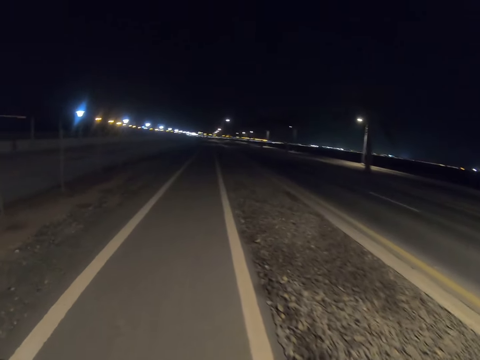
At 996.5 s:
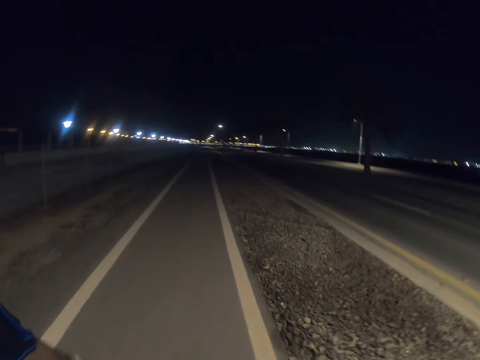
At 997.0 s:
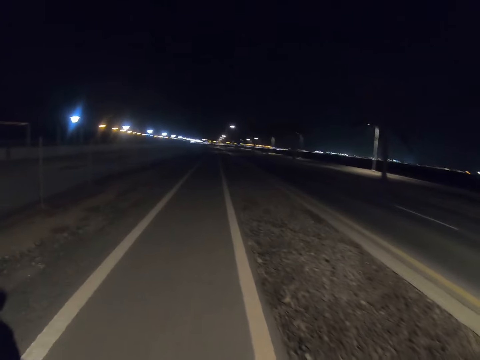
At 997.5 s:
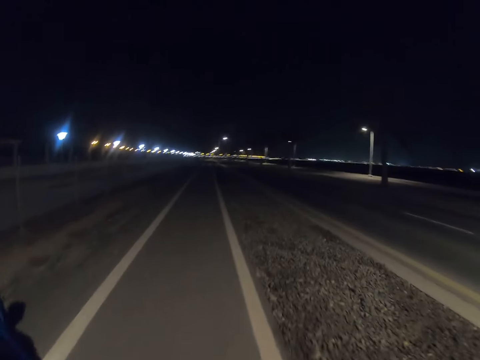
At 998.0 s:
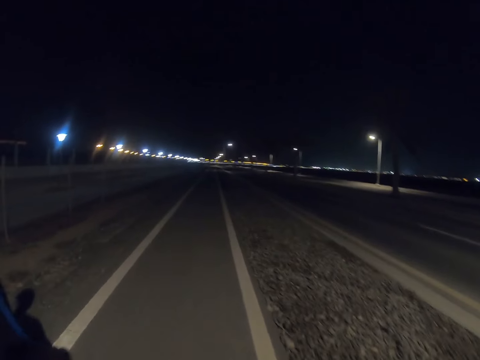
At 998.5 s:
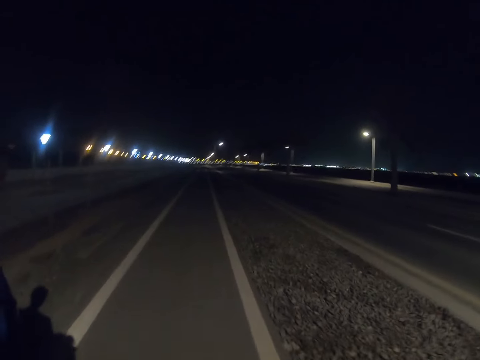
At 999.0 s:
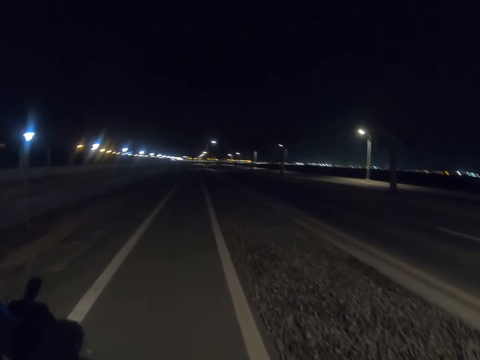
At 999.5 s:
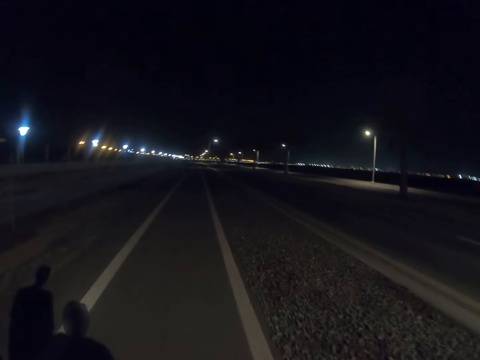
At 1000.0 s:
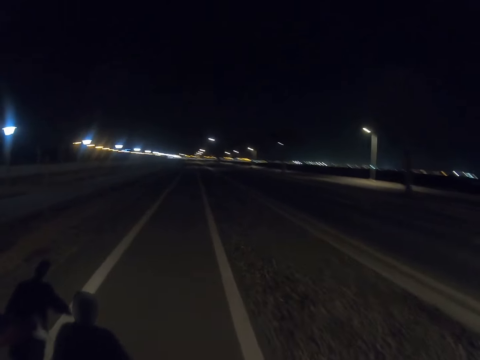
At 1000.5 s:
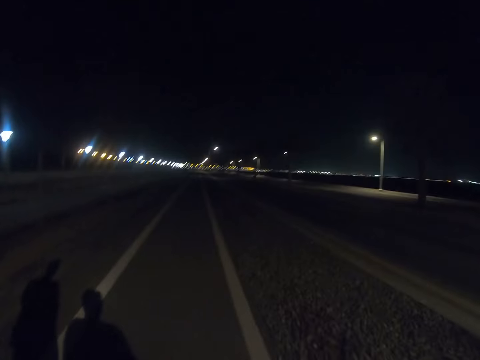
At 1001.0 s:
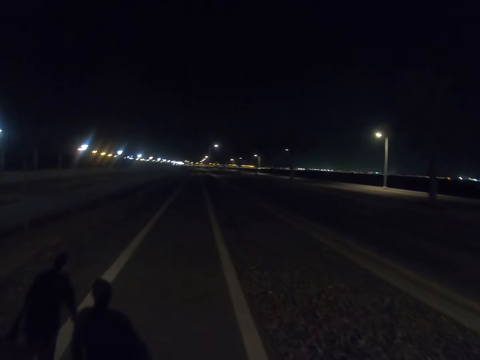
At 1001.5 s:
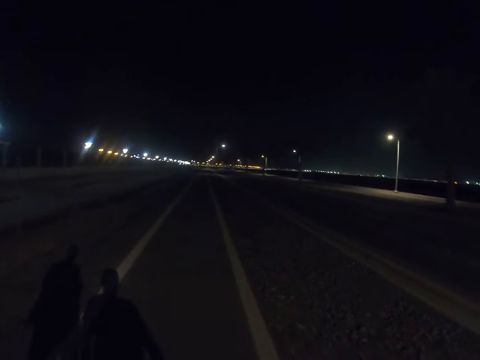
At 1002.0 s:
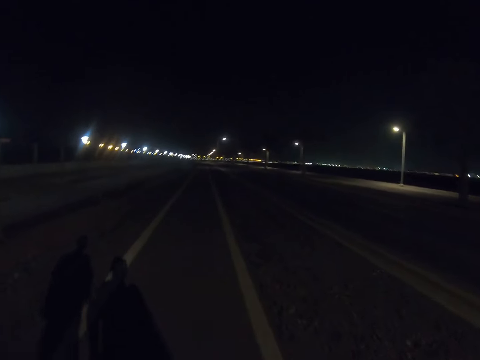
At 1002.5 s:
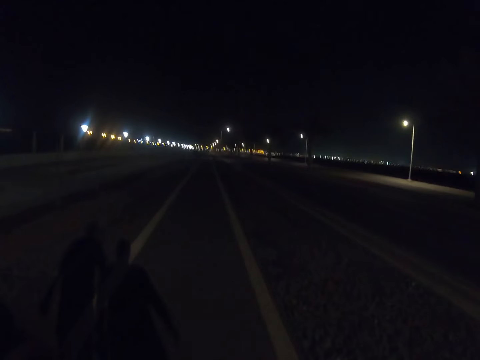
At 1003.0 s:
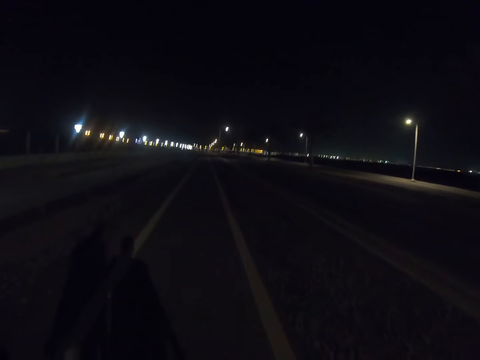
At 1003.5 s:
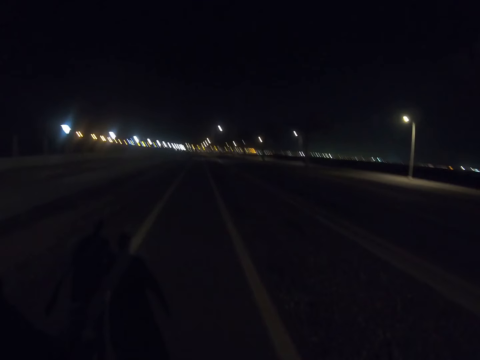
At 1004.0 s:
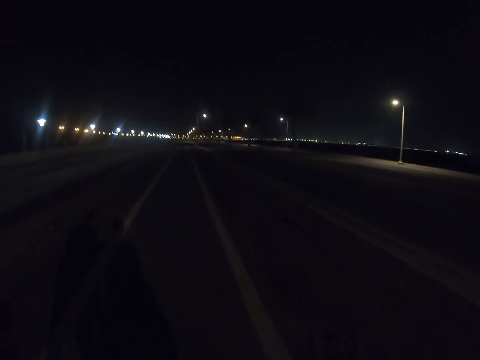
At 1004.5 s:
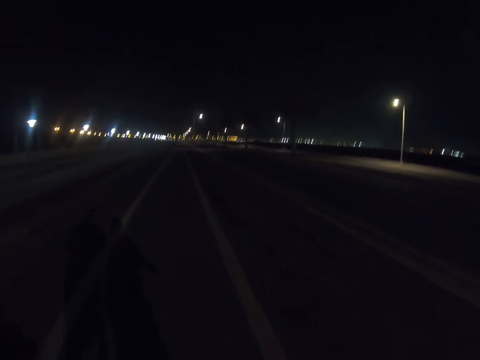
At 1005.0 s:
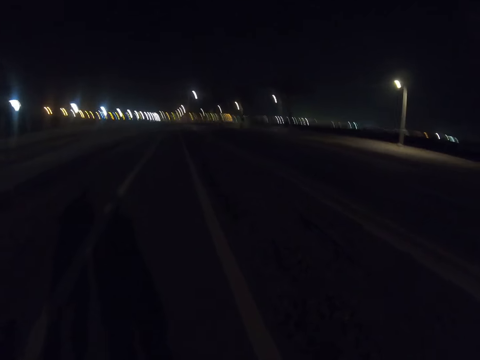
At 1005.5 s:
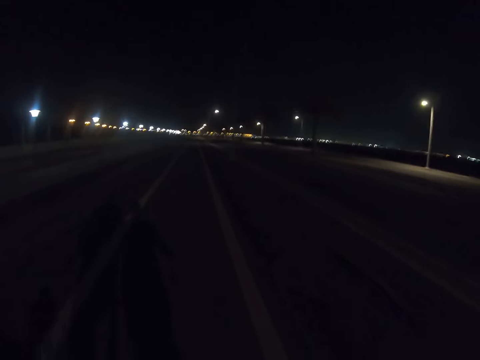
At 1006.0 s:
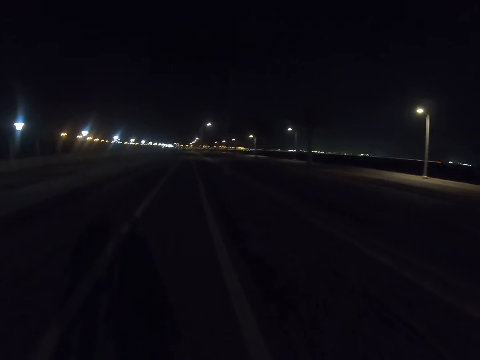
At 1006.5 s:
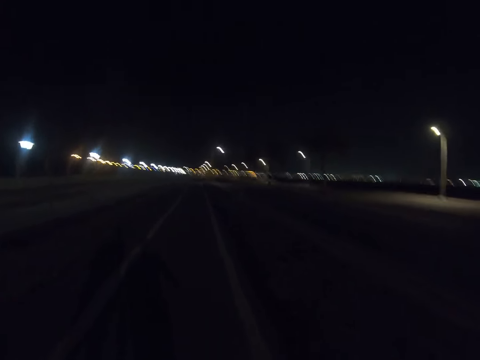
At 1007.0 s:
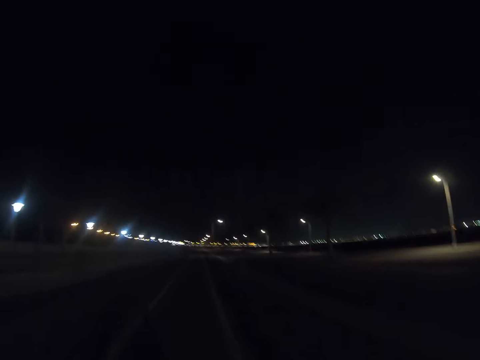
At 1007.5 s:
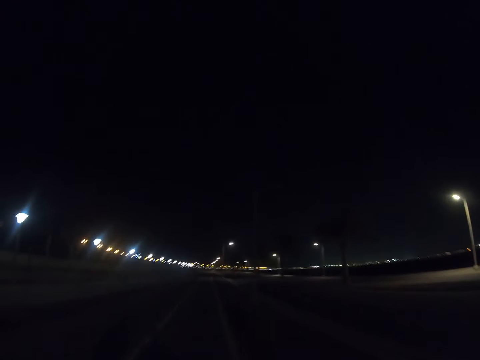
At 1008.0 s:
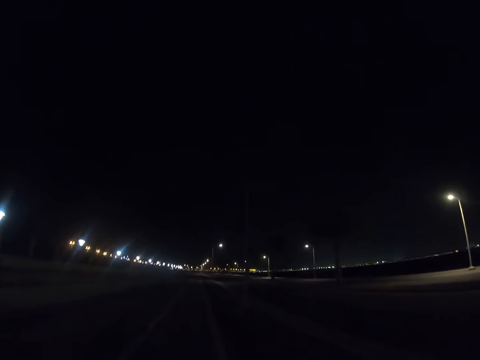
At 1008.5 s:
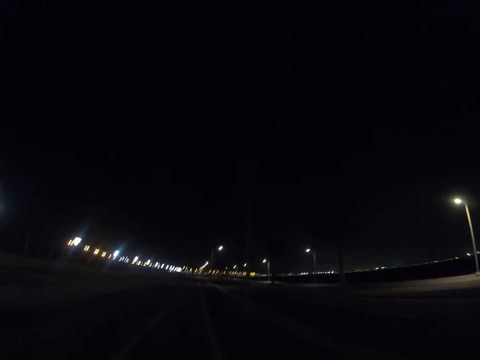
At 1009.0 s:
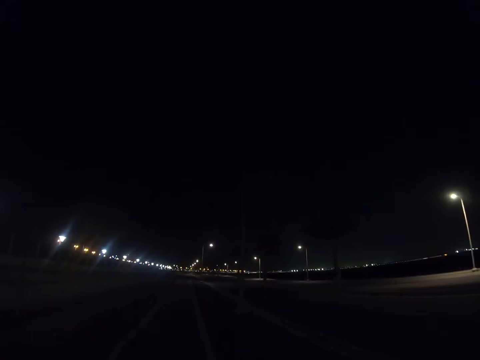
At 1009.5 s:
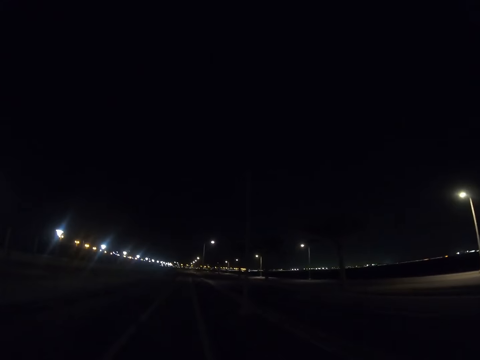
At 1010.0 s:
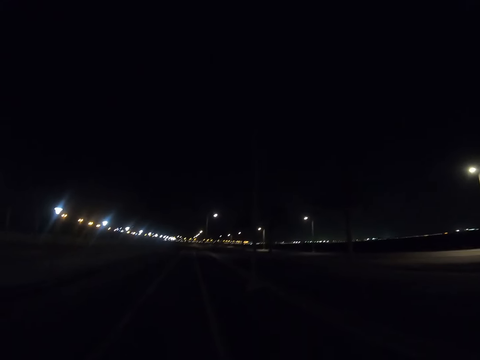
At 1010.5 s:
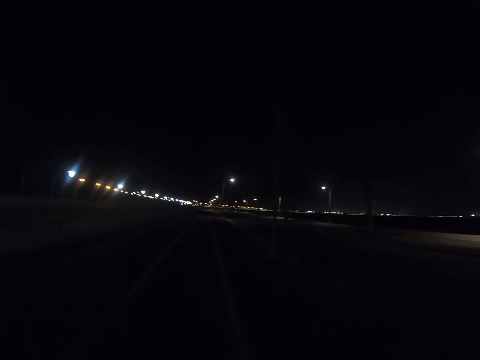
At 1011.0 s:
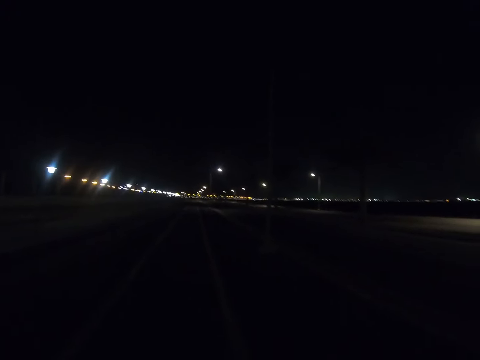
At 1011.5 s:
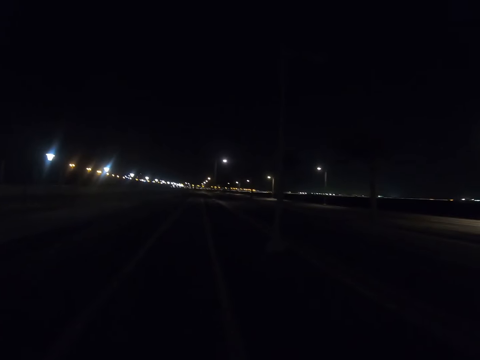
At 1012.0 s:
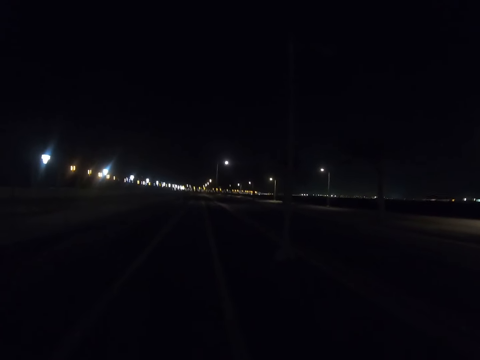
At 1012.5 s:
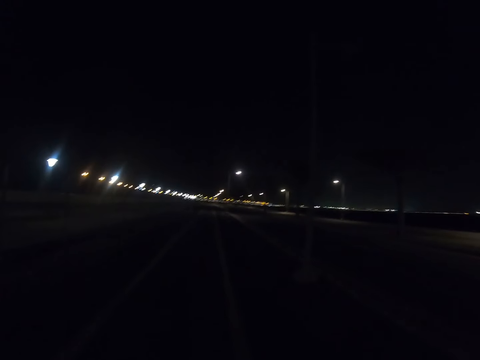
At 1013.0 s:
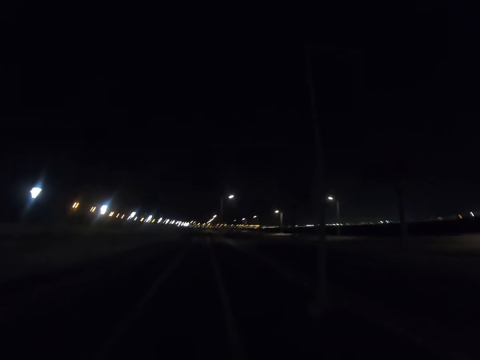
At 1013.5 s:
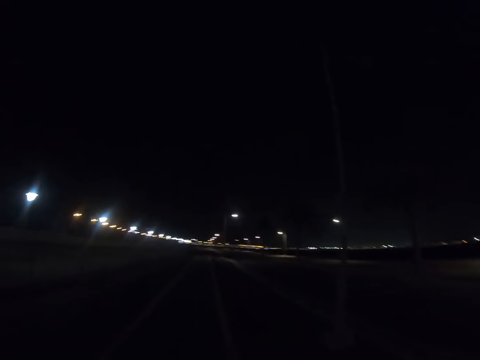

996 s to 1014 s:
A person walks along the highway. The camera wearer walks along the pavement with the person. The person walks along the highway. The camera wearer walks along the highway.

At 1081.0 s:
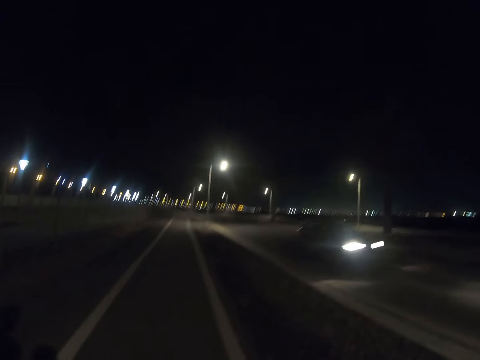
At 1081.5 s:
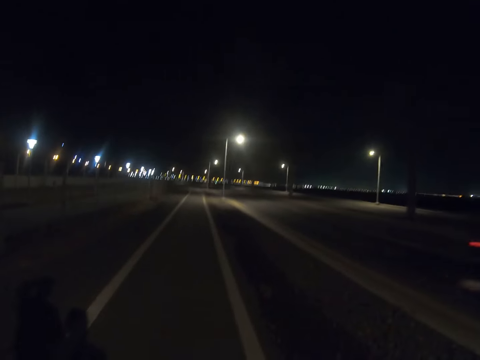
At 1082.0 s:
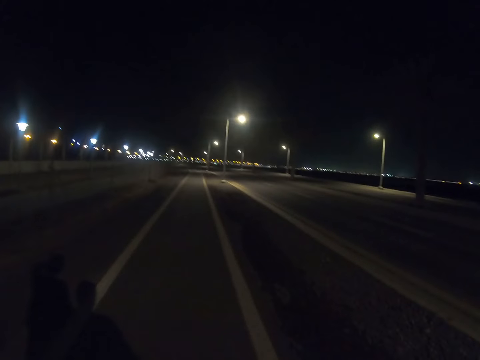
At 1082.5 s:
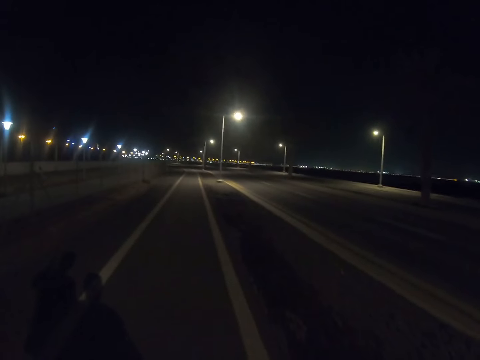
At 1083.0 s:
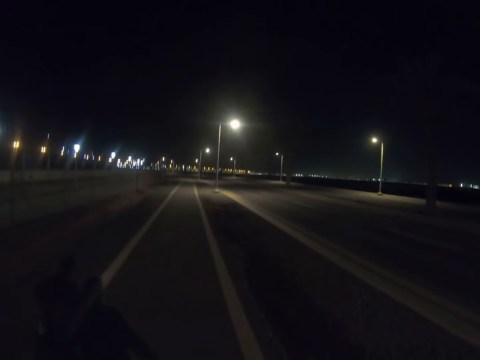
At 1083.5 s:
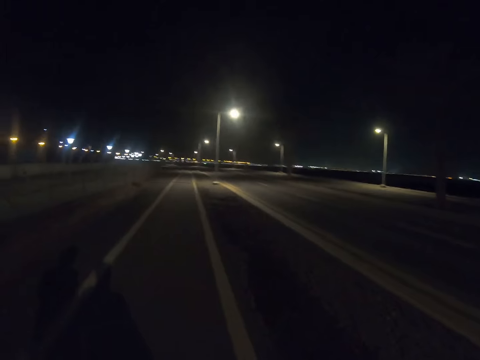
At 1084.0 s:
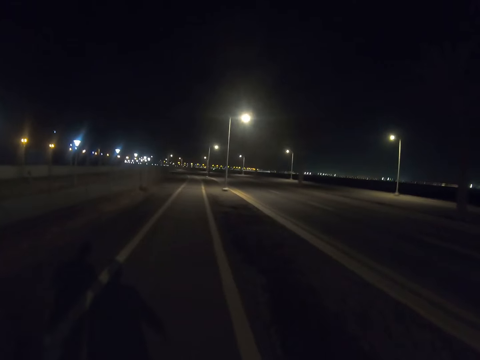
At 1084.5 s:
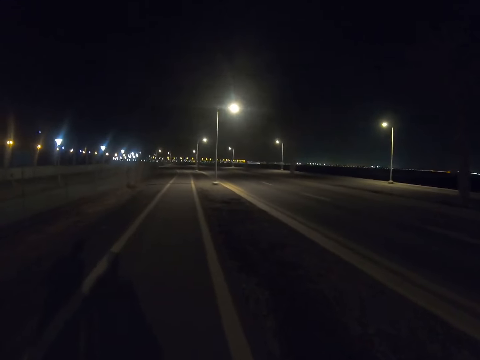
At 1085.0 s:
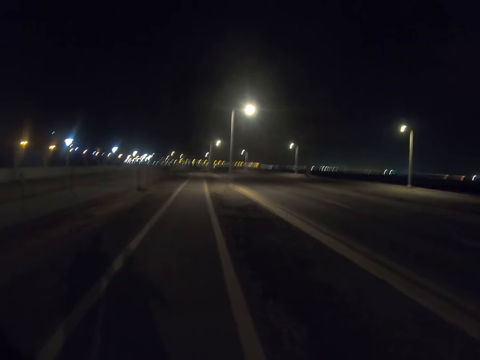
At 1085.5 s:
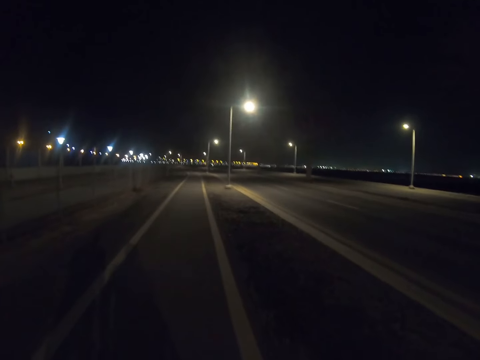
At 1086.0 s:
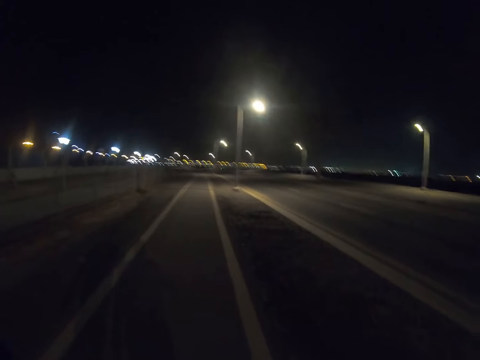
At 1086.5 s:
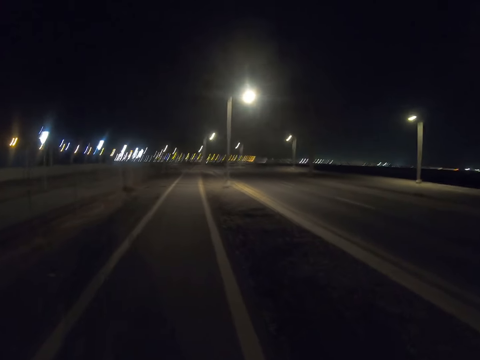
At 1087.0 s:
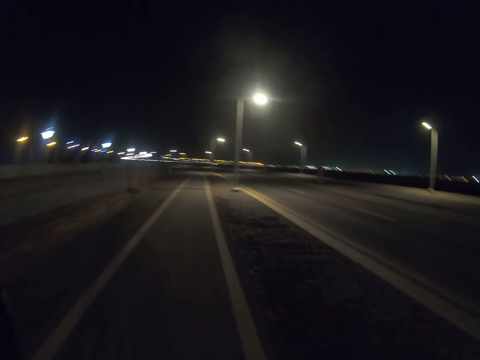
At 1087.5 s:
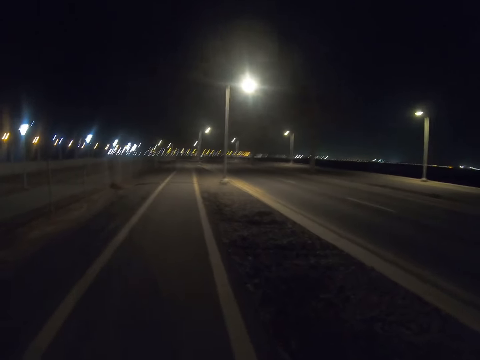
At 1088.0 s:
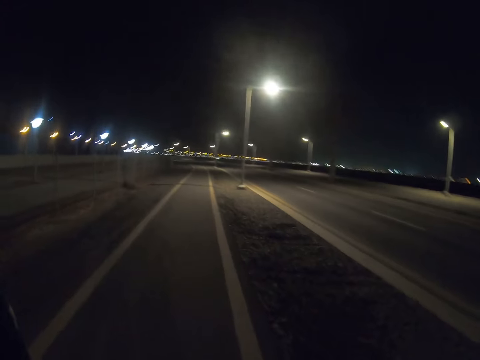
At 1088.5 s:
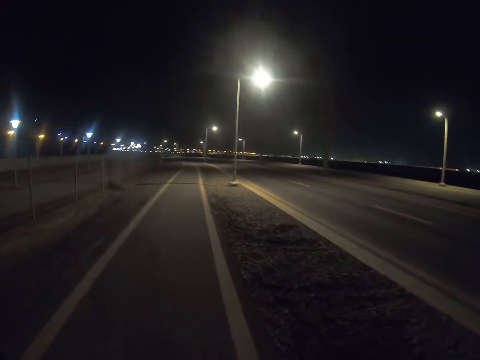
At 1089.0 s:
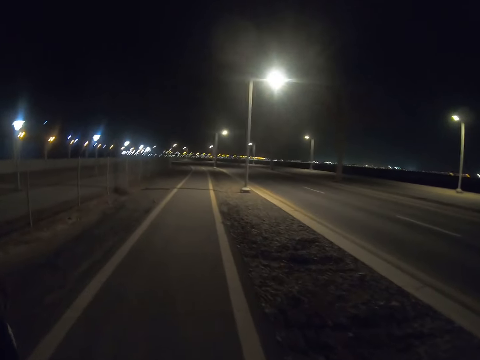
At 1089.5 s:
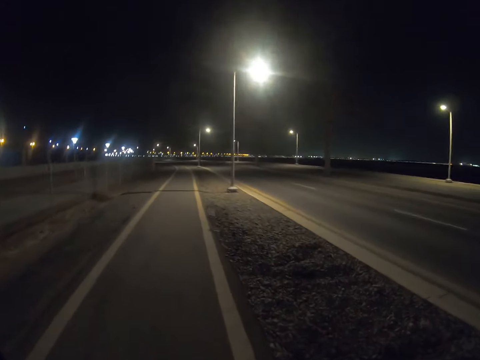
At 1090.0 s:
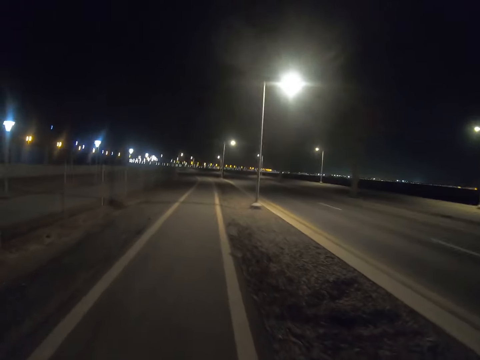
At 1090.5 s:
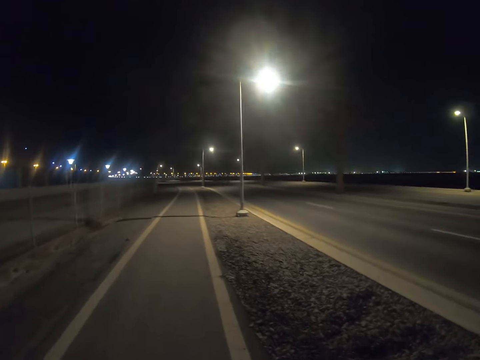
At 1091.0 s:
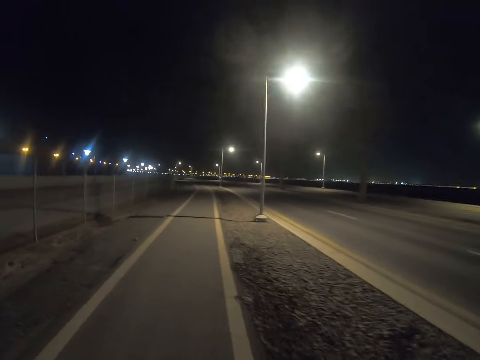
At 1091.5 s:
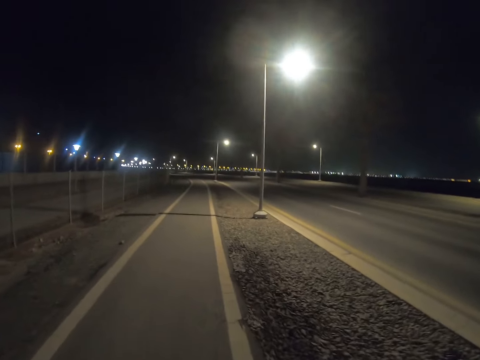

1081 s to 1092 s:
A person walks along the highway. Another person walks along the highway.
